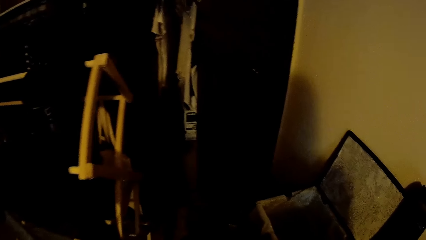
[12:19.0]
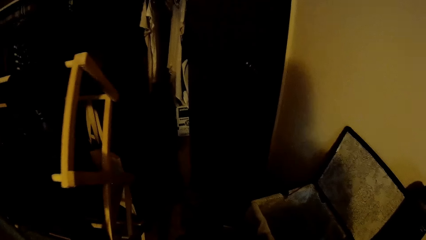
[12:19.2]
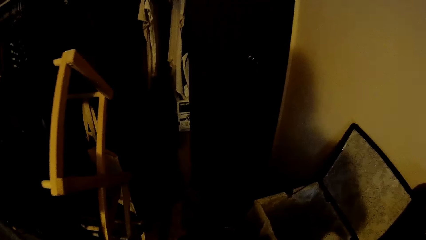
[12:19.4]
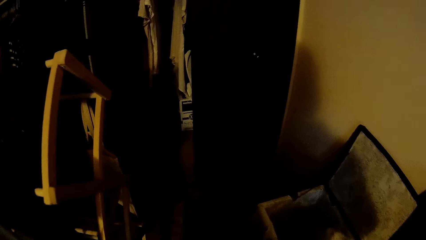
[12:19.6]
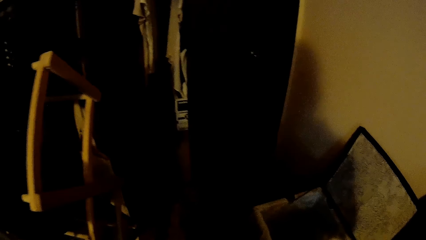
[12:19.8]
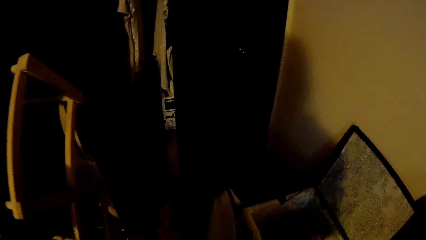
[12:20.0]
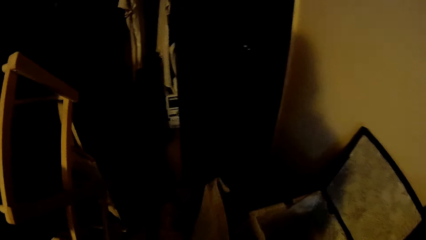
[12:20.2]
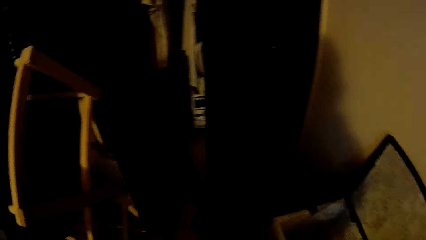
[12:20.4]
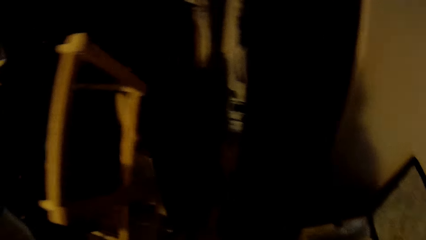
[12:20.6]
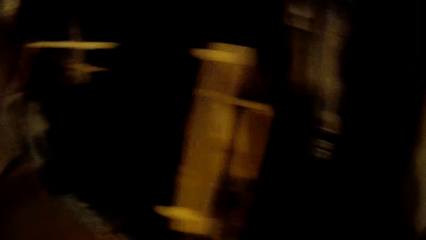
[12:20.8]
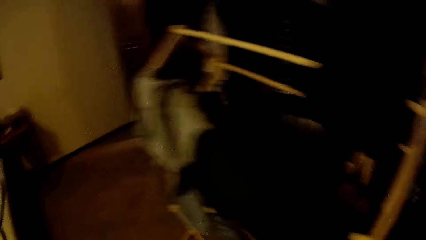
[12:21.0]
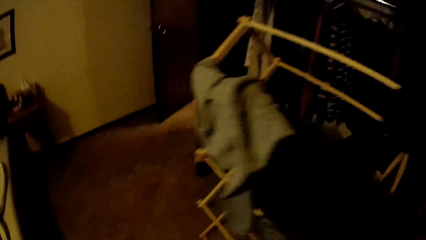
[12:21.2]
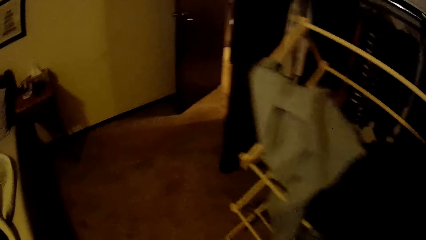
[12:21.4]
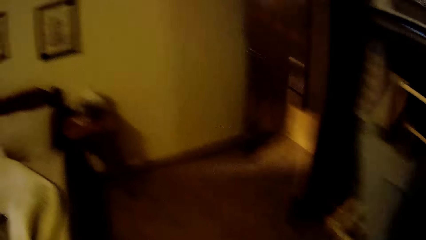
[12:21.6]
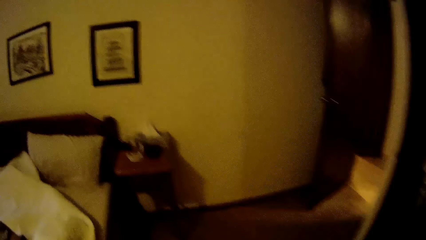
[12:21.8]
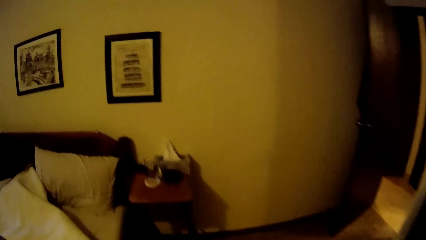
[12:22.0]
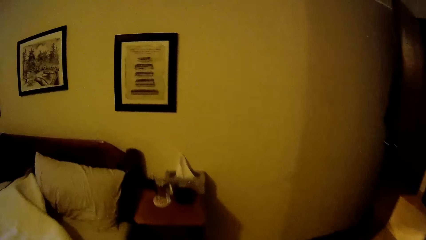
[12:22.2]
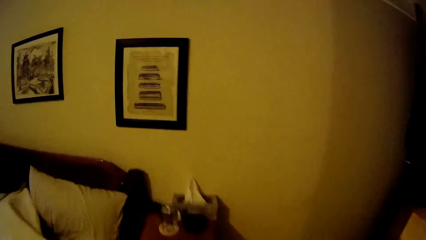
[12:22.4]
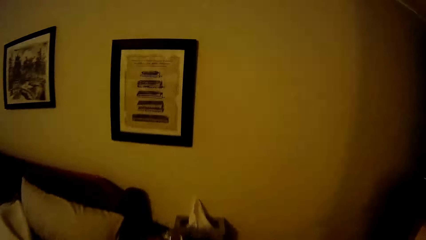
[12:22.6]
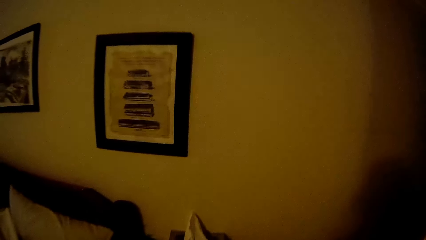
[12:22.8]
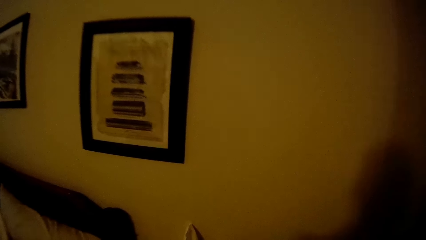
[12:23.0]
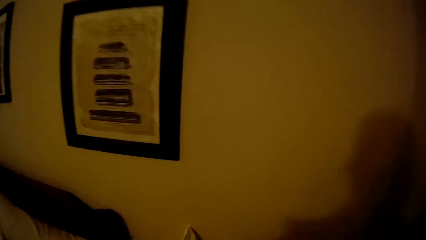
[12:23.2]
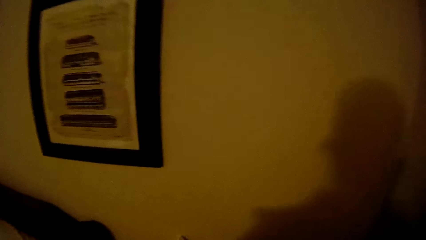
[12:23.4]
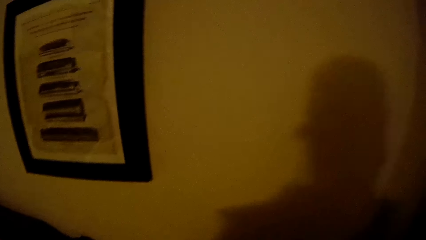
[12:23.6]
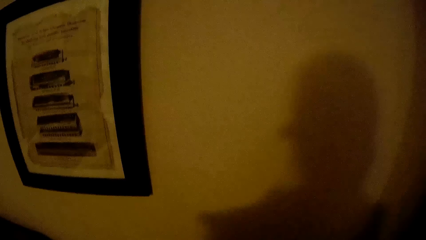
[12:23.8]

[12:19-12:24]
The camera wearer throws a white cloth on the floor with her left hand. She walks in the bedroom.

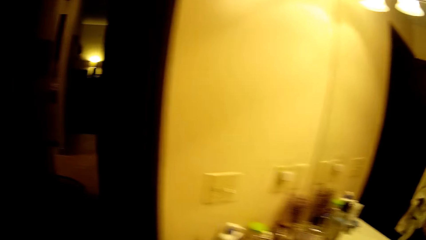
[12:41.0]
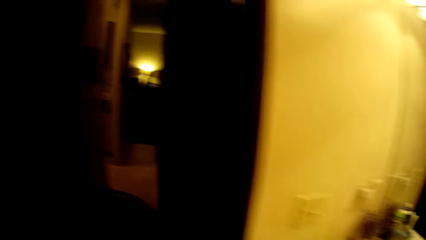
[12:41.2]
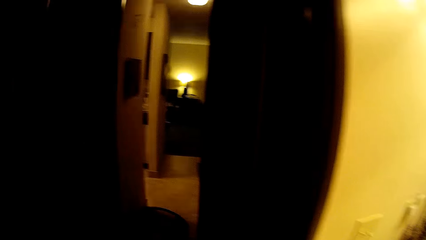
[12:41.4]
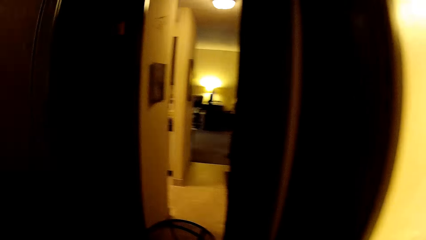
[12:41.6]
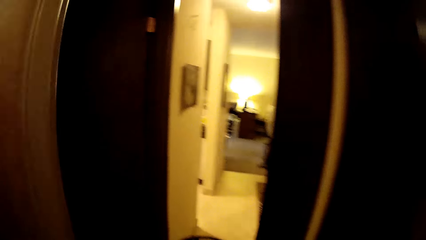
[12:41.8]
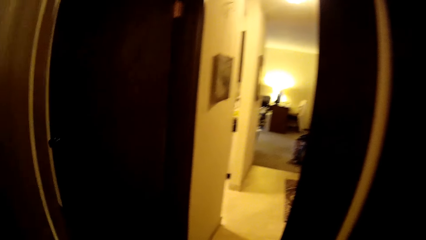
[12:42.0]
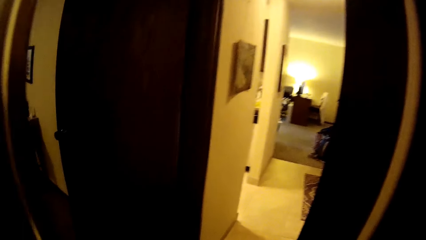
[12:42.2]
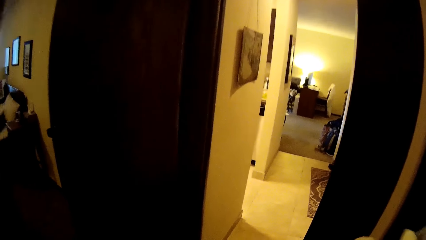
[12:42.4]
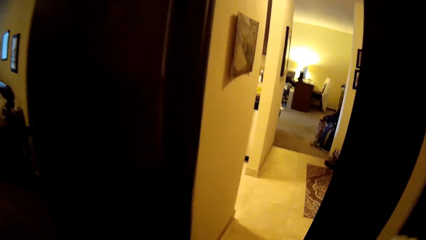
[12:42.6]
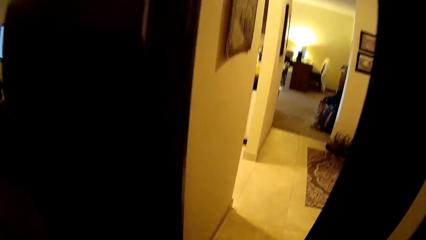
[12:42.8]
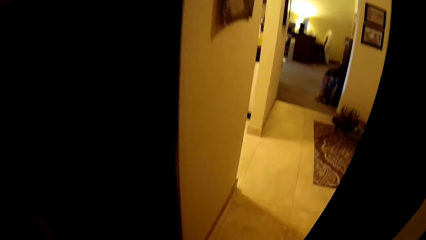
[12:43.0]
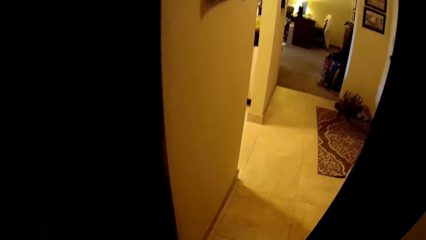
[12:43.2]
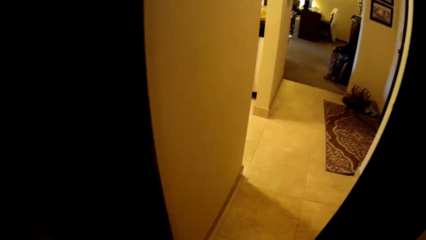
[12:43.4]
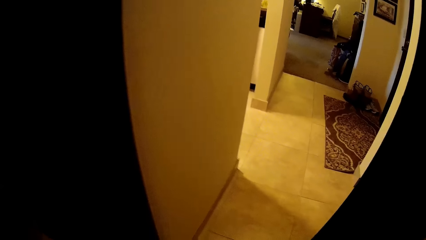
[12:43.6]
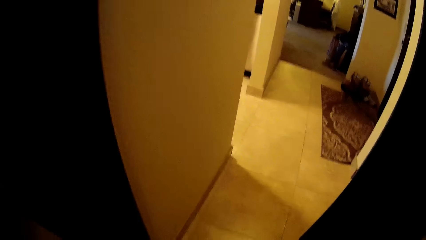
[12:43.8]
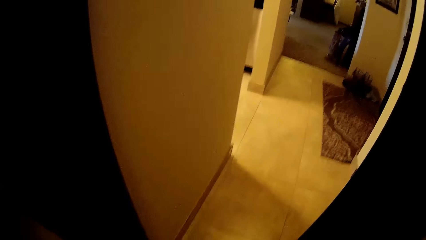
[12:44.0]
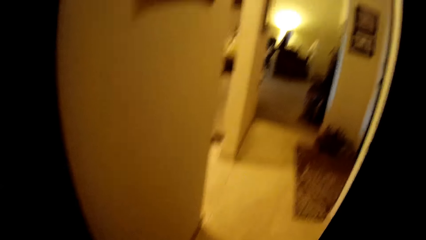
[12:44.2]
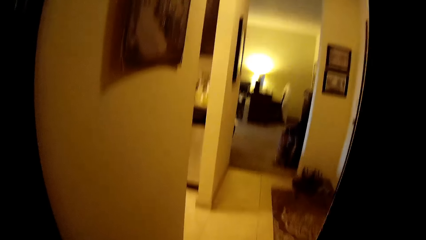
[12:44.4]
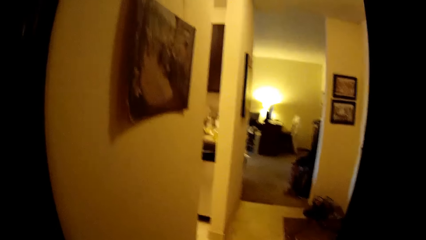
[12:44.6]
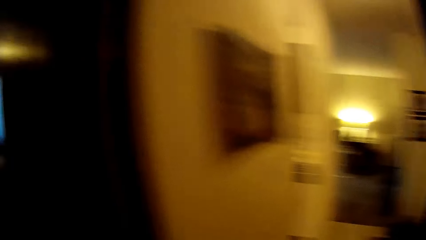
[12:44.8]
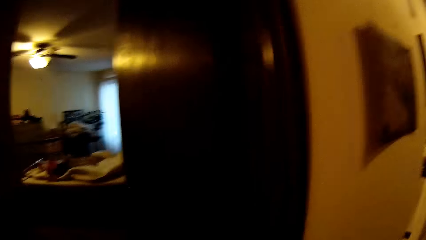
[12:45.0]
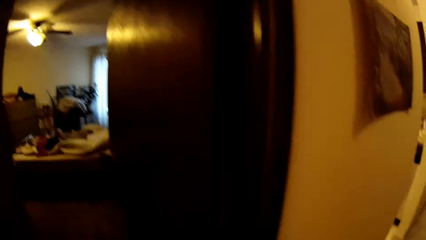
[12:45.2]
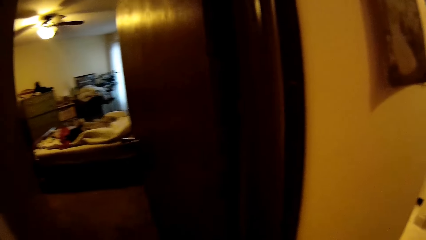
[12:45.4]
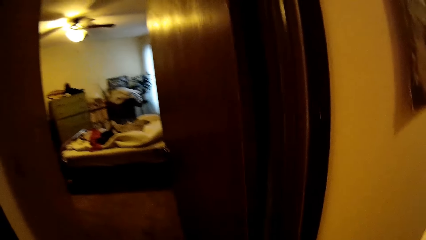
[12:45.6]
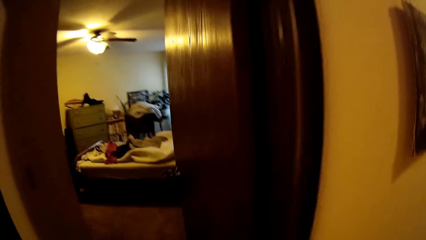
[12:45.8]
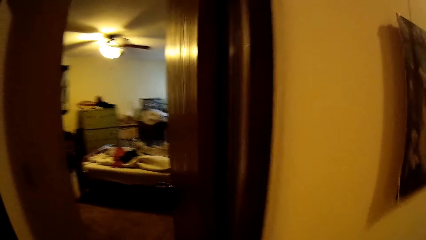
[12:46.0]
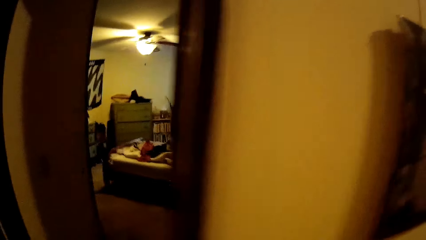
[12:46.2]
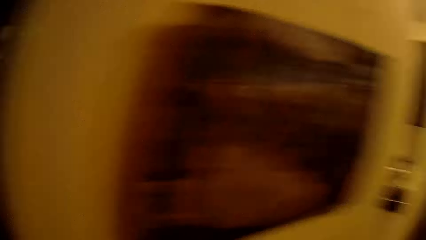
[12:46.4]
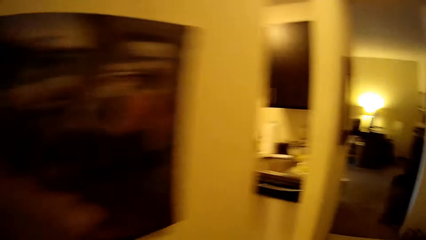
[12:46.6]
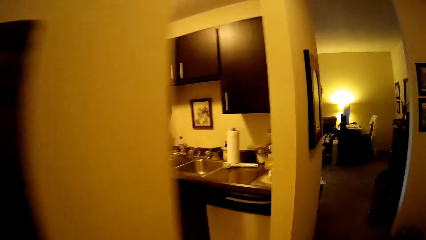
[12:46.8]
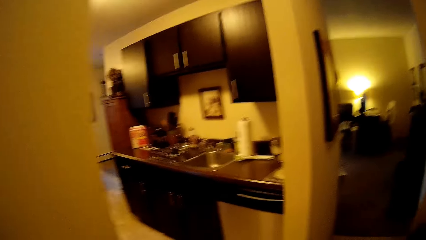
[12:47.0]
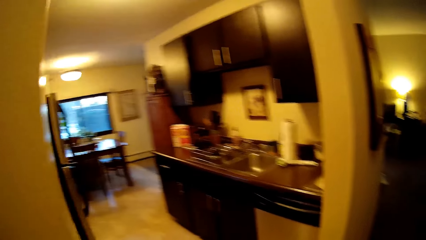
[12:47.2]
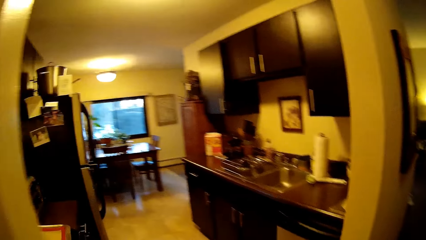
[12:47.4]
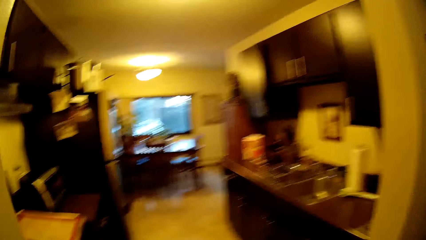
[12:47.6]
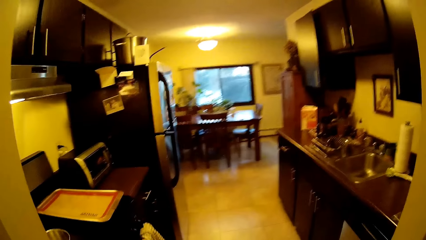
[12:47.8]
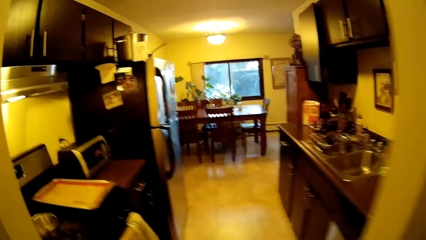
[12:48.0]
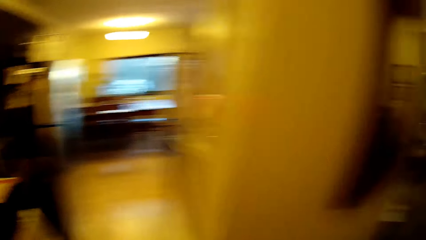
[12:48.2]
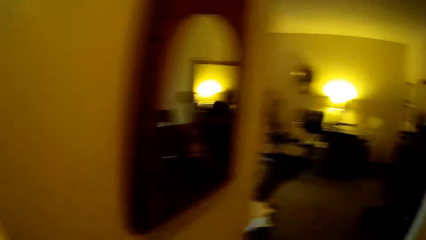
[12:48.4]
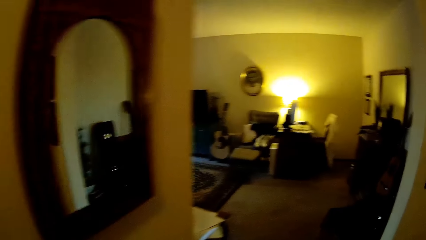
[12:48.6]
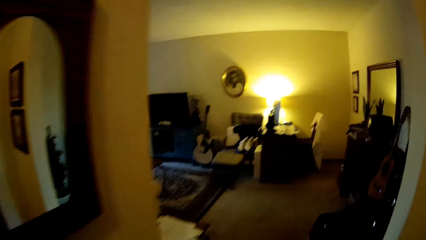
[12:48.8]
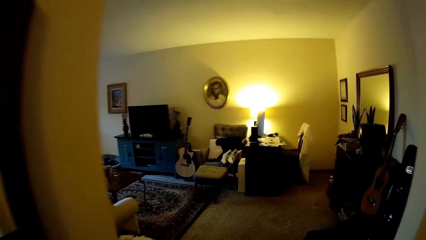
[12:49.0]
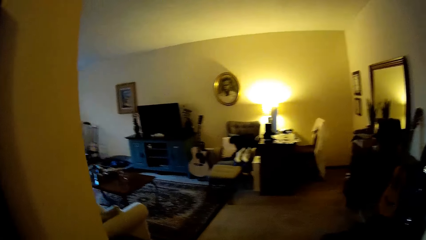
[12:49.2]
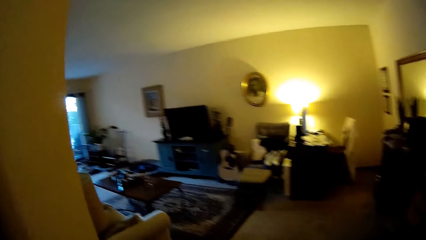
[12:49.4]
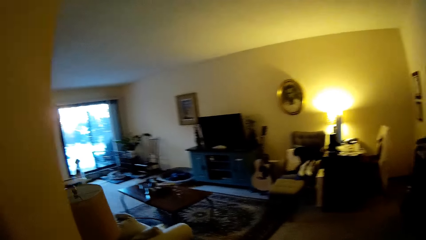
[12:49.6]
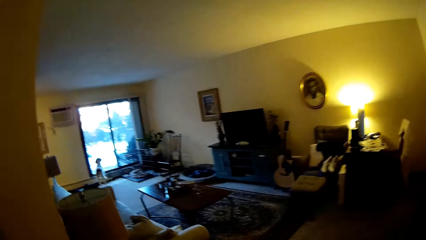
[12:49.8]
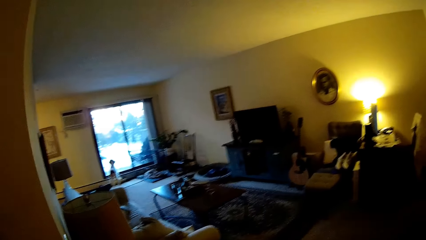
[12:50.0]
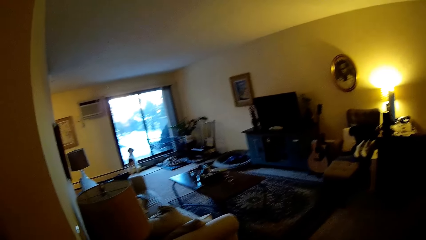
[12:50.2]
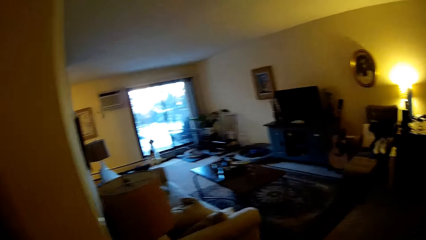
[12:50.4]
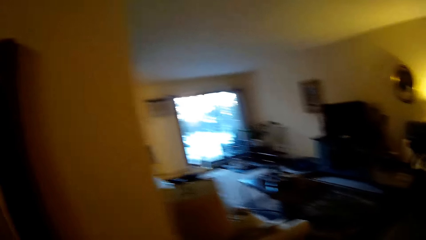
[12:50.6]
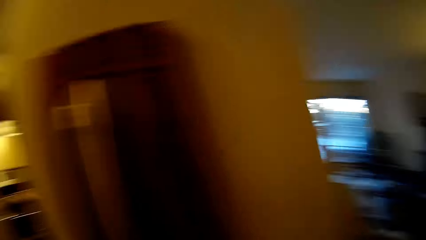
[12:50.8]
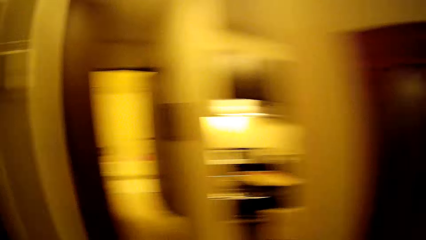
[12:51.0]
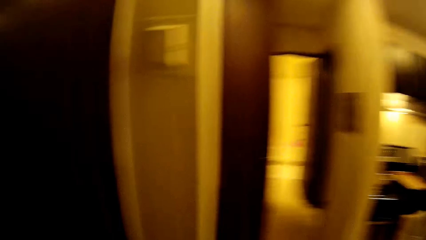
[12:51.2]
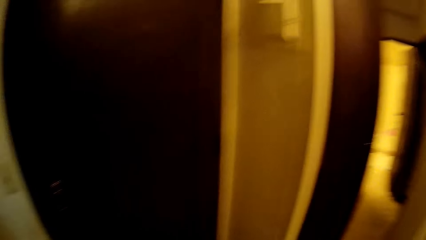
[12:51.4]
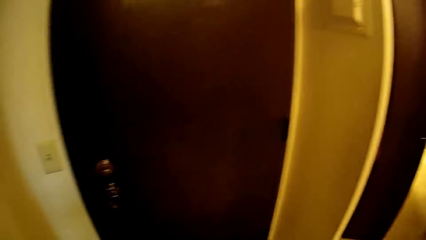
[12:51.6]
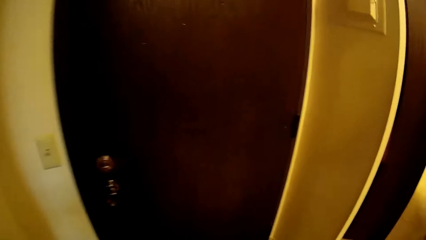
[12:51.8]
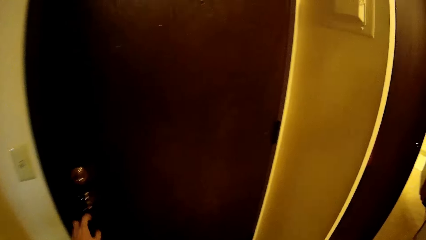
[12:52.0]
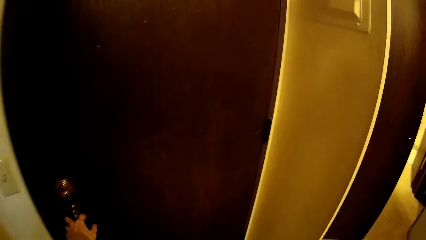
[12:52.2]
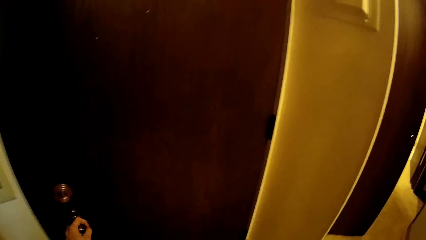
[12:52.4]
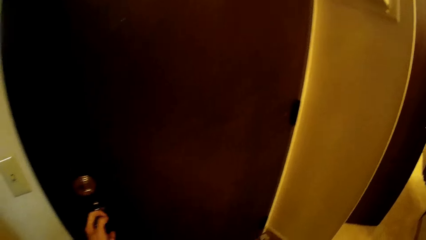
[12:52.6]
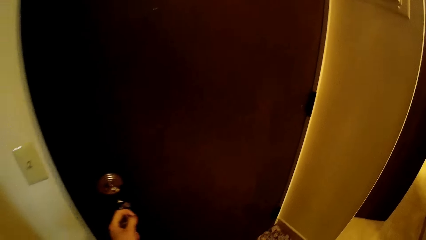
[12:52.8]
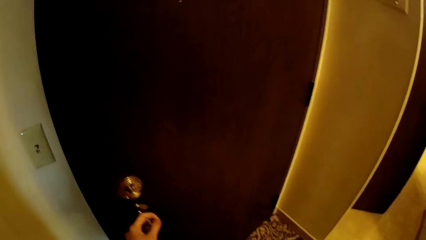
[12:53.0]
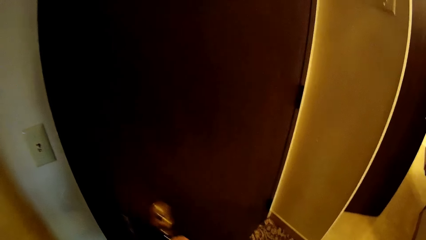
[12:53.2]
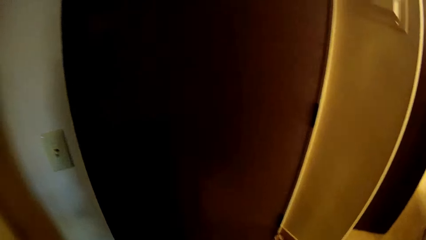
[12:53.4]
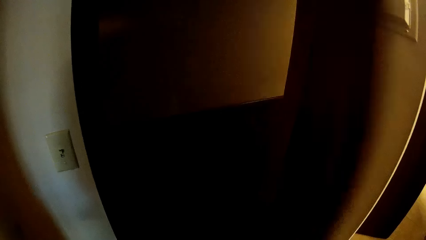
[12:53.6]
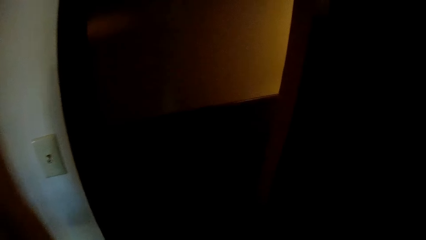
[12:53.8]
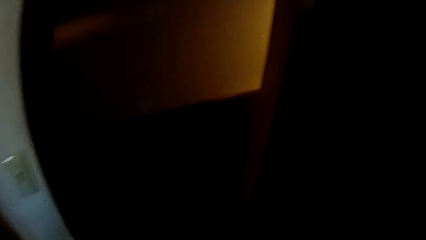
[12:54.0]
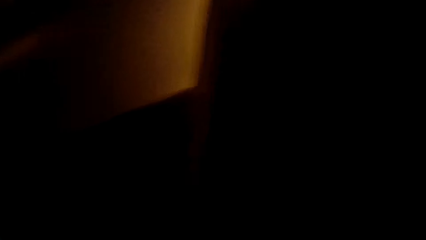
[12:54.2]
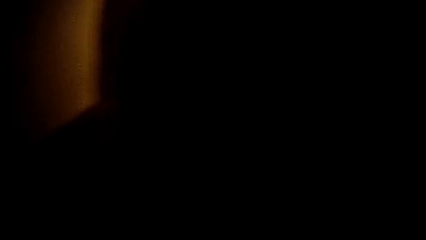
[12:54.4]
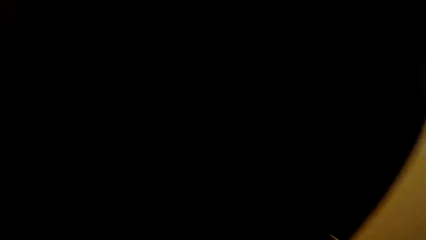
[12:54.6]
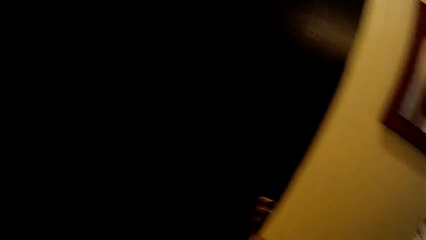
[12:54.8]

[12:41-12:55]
The camera wearer walks. She looks around. She walks. She looks in the kitchen. She walks. She looks around the house. She opens the door with her left hand.
